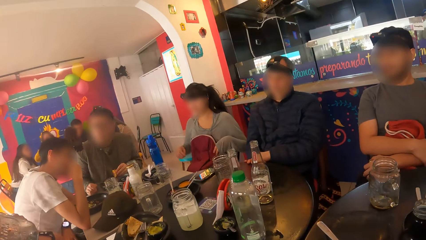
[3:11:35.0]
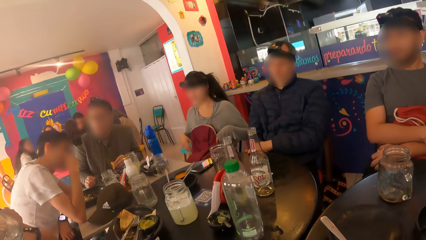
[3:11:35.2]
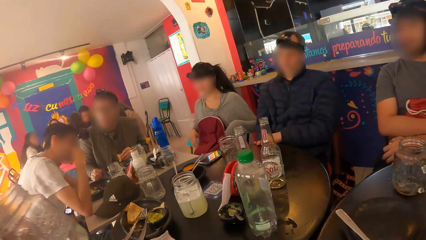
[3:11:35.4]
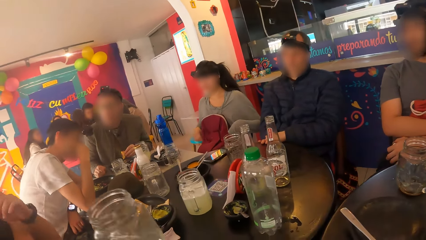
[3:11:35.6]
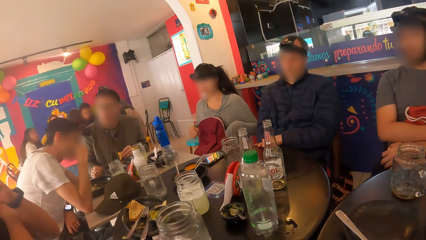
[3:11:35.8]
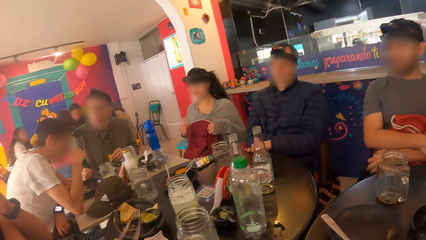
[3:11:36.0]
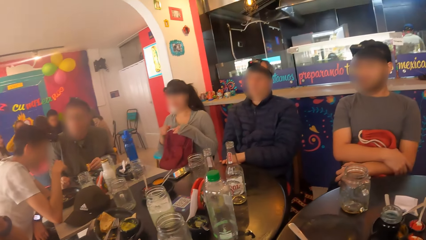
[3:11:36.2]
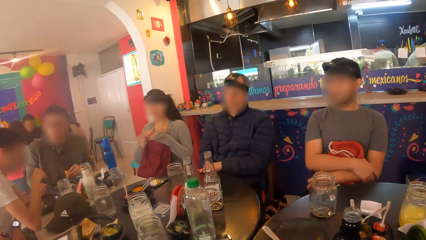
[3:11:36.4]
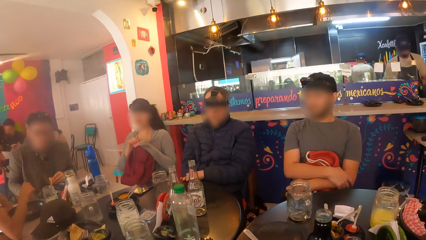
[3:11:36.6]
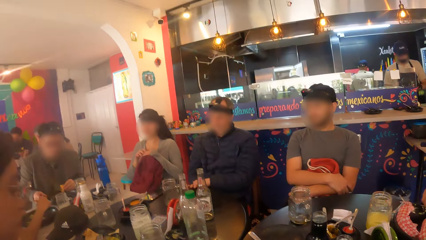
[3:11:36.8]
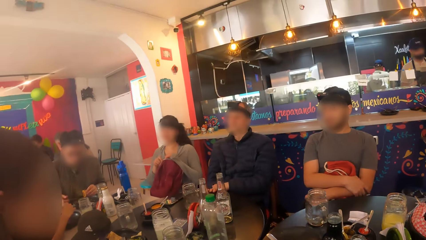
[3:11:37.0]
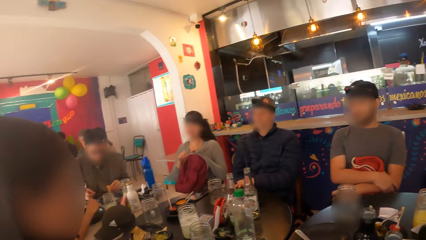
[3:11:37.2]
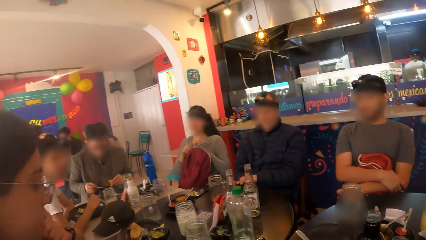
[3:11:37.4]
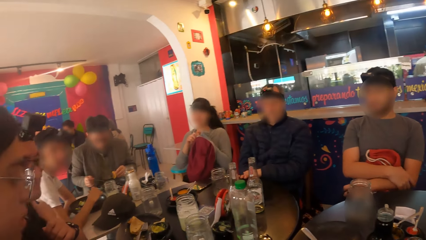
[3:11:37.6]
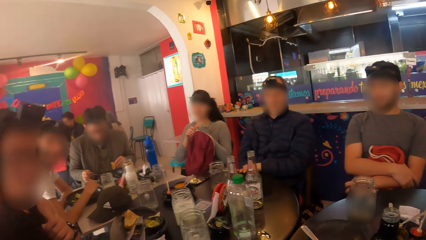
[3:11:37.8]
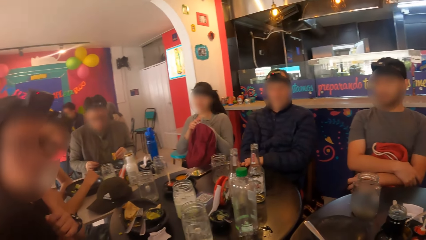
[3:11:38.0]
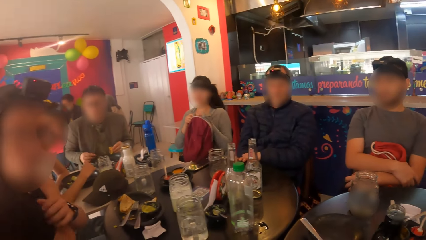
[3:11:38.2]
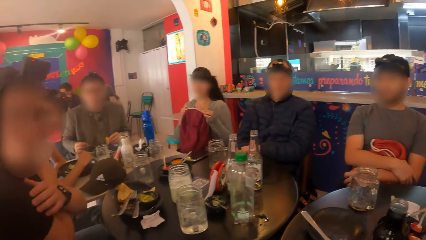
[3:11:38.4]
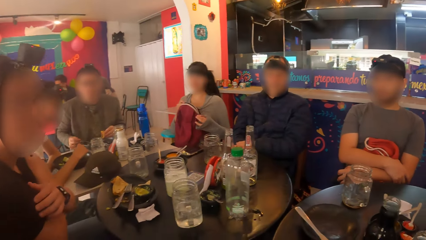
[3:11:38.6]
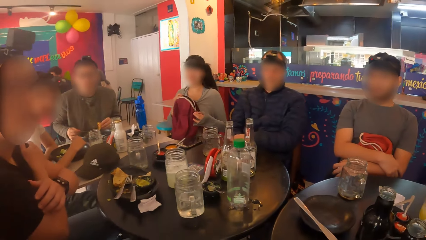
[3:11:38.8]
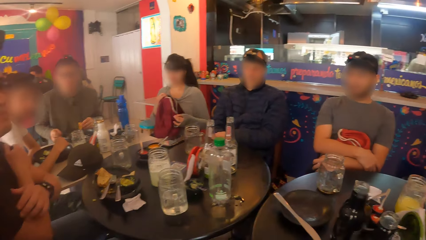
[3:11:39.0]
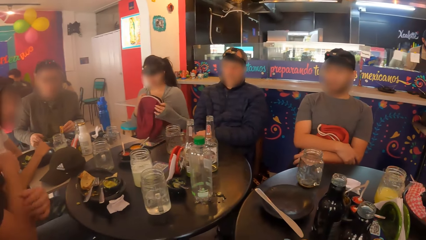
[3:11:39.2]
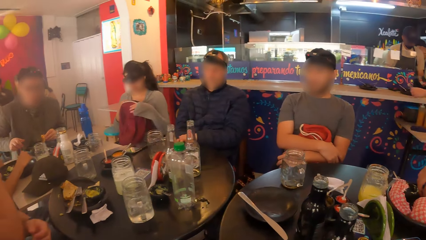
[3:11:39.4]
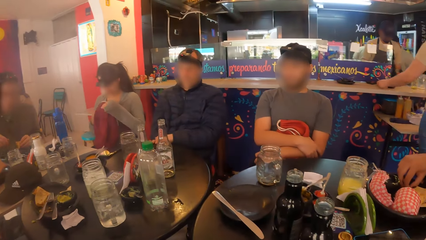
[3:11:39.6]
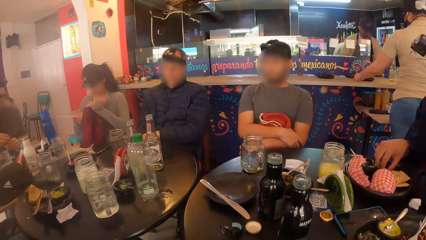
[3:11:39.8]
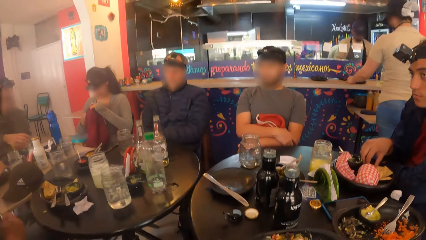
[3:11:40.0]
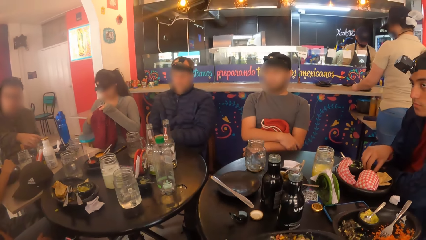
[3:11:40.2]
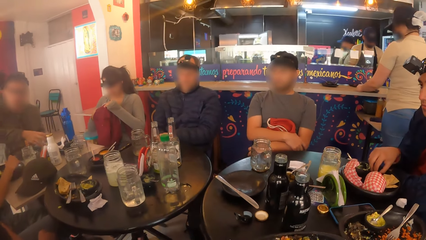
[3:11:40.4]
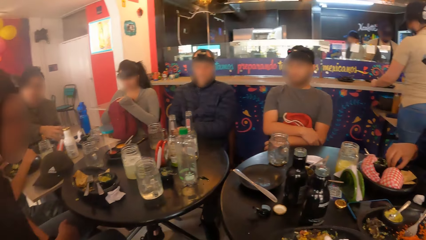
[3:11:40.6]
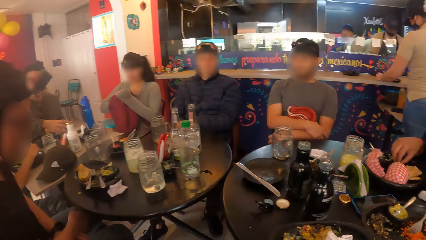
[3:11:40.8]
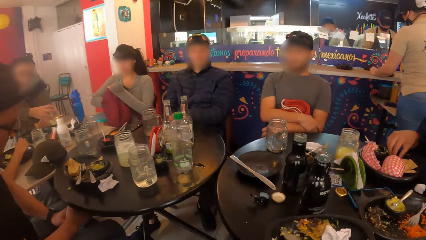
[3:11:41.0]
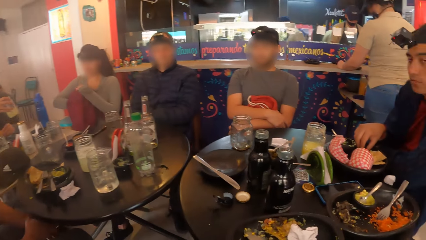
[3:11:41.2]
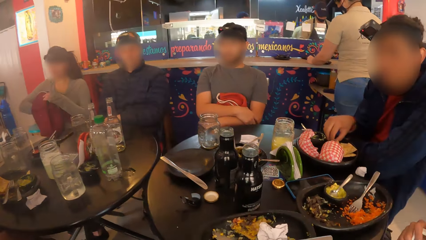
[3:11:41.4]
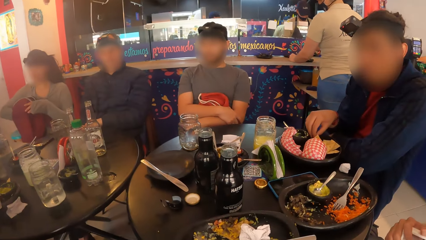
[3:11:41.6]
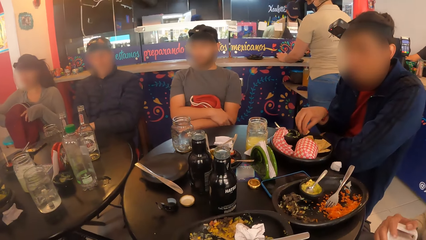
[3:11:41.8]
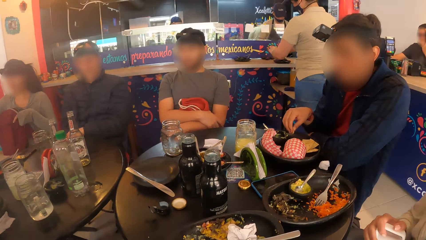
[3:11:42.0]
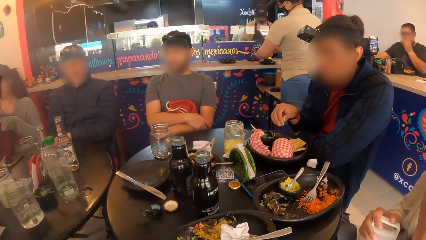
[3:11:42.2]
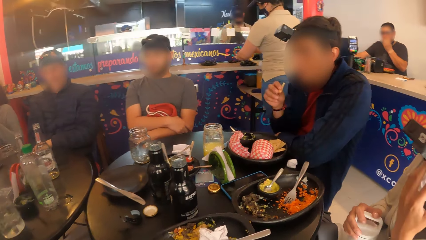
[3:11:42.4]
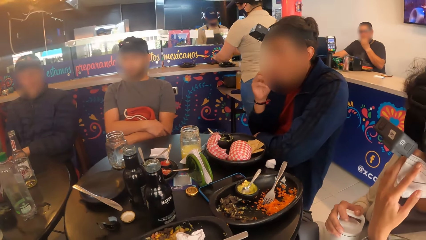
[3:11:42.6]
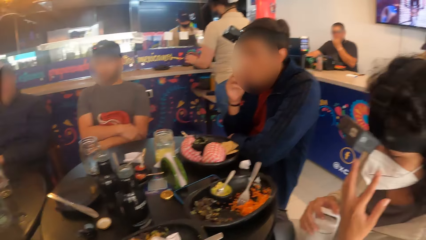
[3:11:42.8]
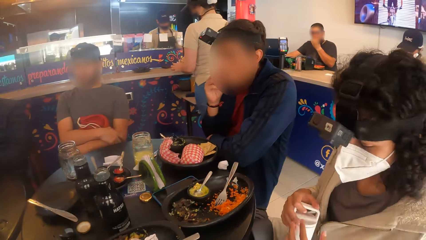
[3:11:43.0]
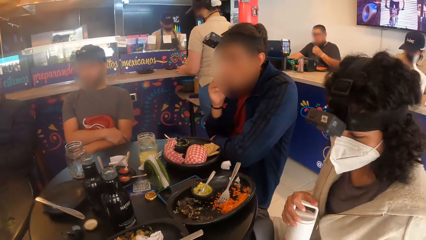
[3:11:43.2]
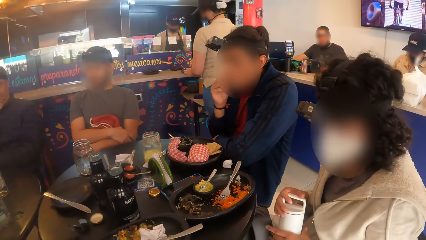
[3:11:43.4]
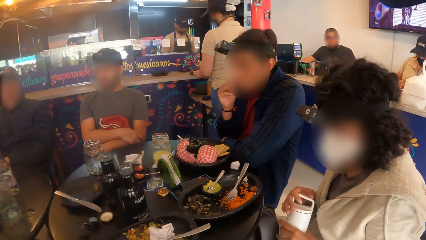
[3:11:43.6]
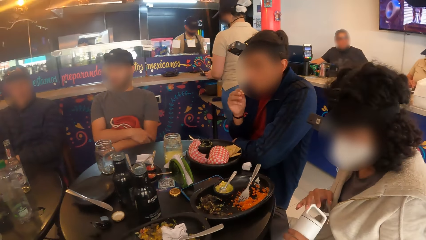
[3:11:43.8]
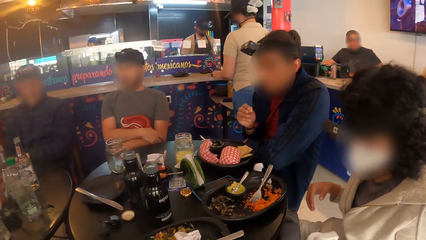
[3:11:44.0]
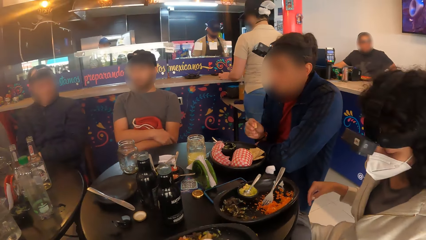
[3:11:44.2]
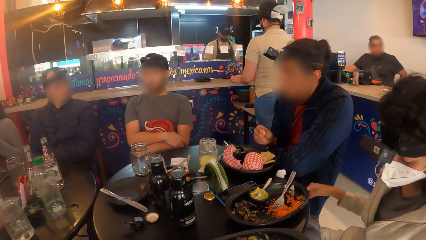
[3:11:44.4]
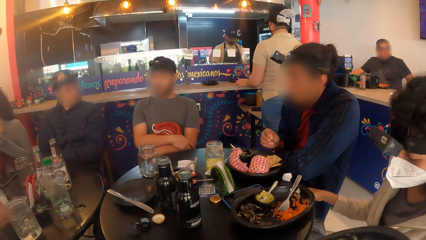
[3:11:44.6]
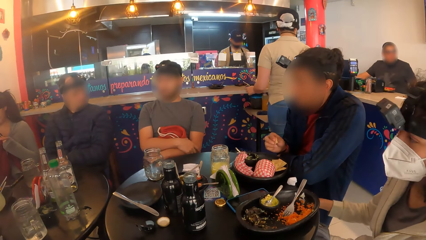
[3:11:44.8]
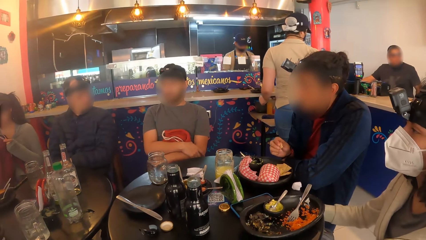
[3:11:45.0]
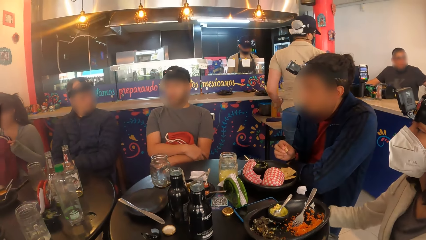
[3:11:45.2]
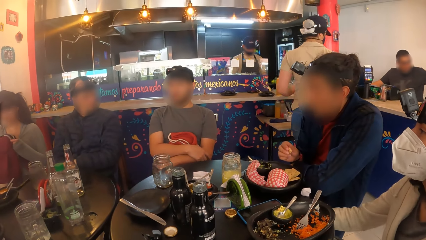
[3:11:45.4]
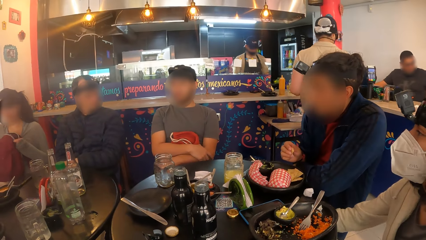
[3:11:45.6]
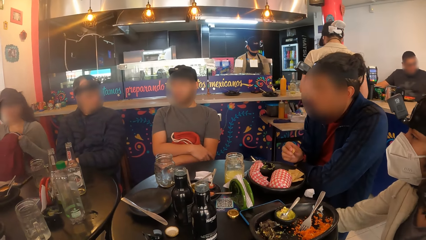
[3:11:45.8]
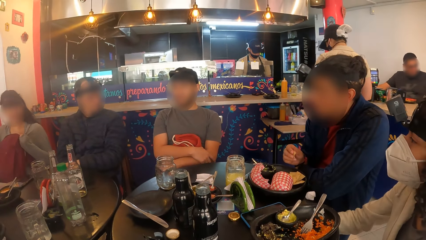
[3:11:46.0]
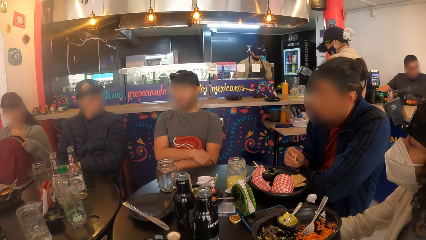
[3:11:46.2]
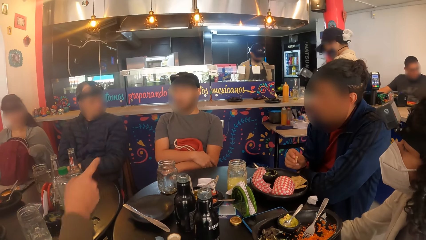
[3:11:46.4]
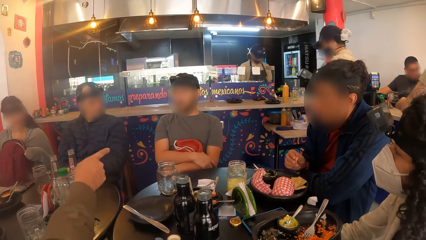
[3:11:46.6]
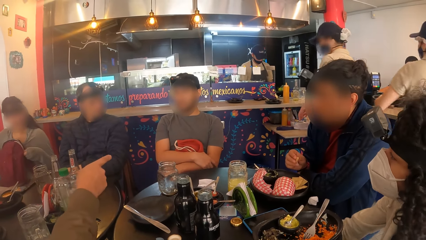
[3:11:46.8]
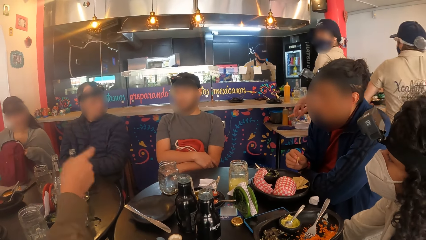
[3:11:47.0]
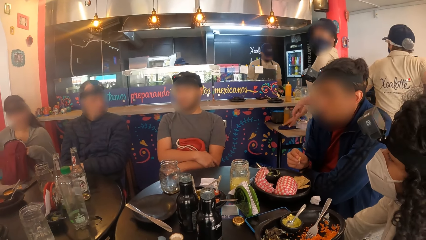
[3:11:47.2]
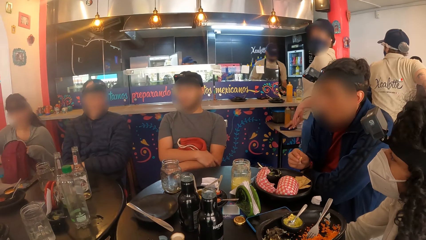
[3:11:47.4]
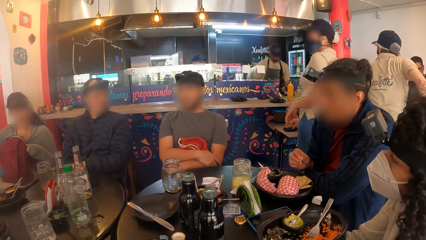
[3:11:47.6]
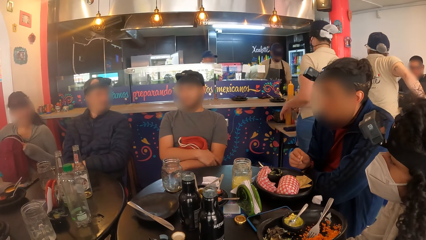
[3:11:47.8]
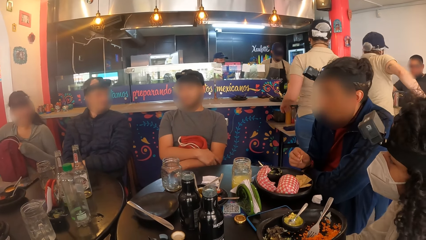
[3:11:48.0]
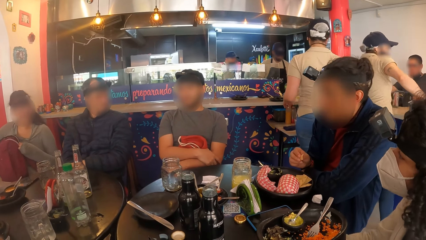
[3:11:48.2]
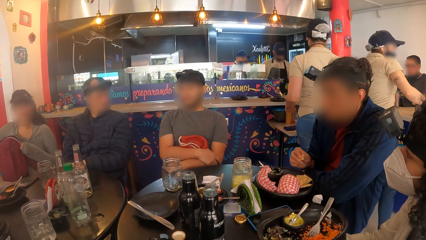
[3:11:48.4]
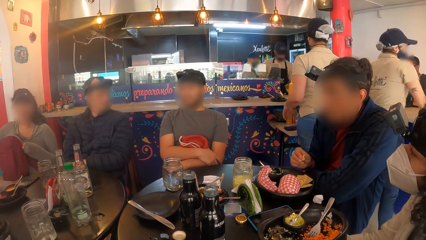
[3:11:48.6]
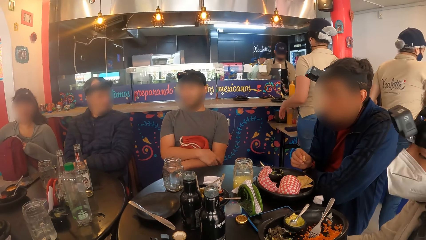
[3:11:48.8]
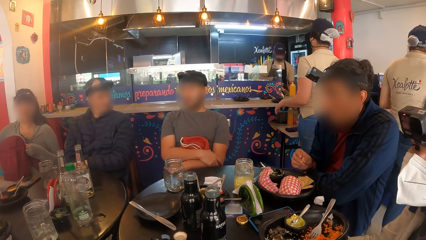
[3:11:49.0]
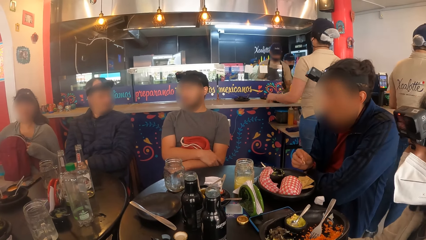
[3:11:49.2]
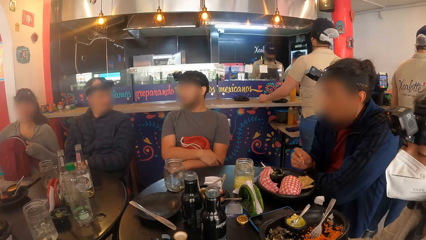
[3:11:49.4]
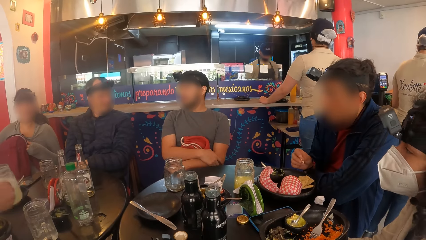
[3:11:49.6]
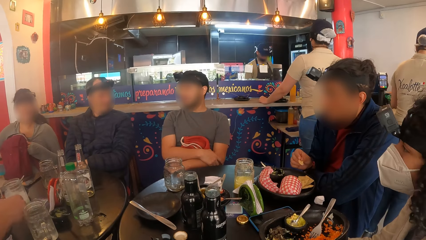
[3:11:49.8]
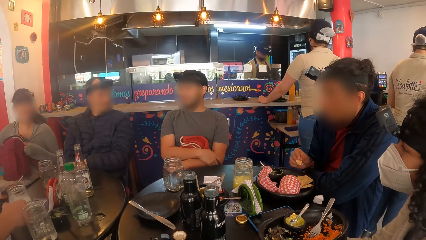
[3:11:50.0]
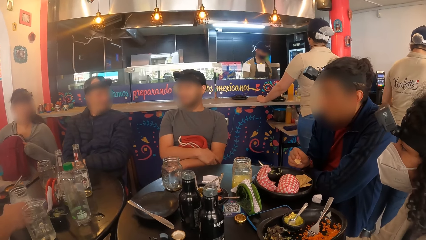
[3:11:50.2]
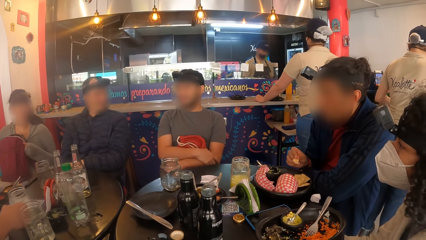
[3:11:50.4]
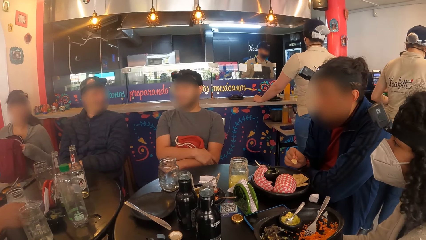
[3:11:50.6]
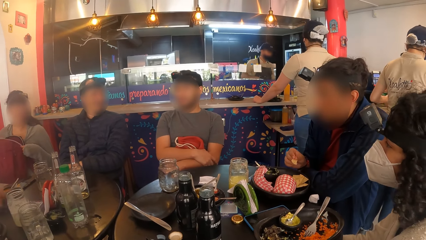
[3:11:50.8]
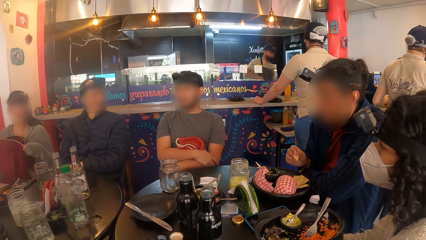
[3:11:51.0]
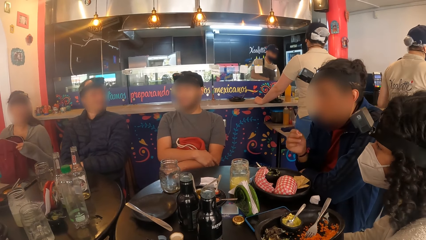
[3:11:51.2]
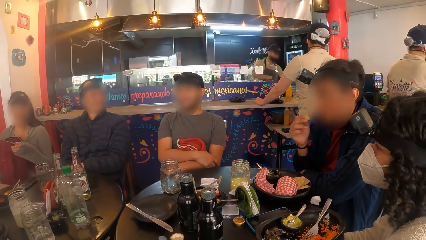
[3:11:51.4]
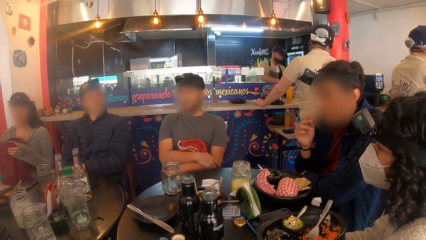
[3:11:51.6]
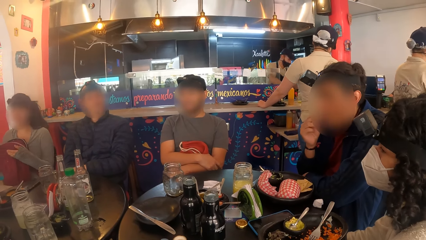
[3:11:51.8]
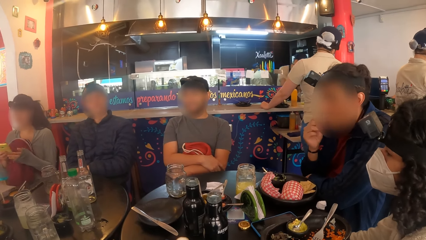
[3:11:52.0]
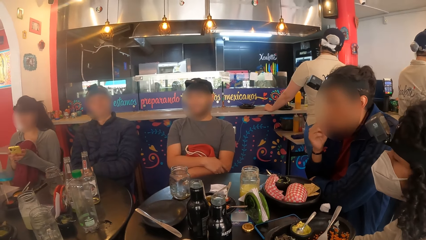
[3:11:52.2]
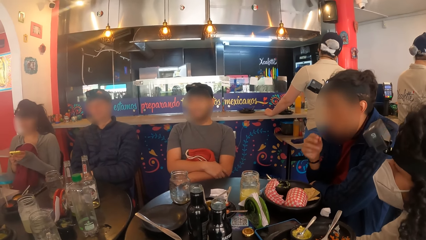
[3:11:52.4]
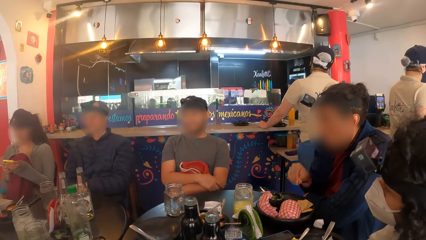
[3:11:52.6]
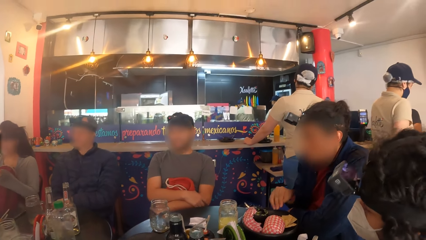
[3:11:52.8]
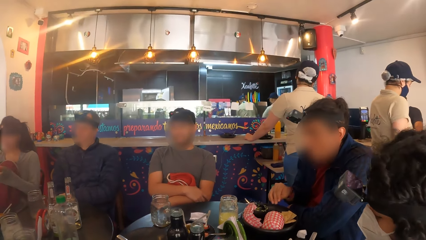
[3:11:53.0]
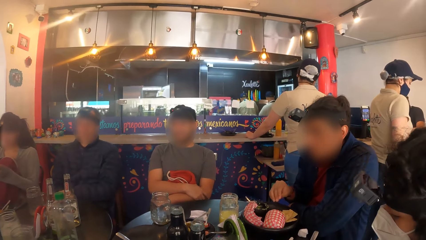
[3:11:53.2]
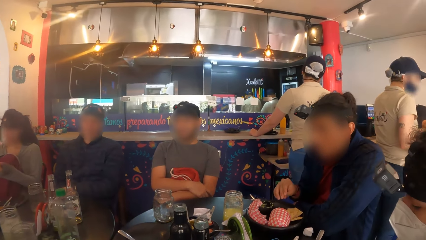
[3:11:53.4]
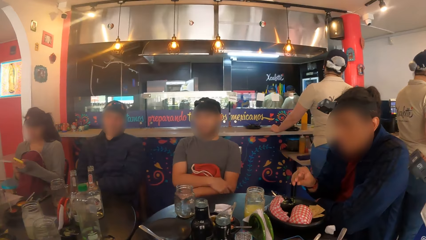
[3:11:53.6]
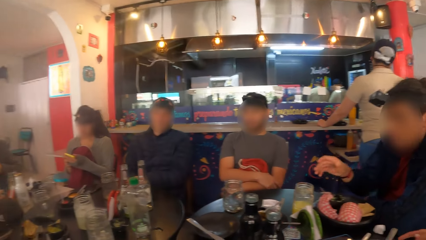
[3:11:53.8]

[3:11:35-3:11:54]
A man eats from a plate on the table with his right hand. The camera wearer looks around a restaurant. A woman drops the mug in her right hand on the table. Another woman opens a backpack on her legs with her hands. A lady interacts with another man. A third man picks up a mug on the table with his right hand. The second woman searches through the bag with her right hand. The camera wearer looks around the restaurant. A third woman holds the flask in her hands. A fourth man eats with his right hand from the plate on the table. The fourth man looks around the restaurant. The camera wearer moves the plate on the table with his right hand. The lady points at the second man. The first woman converses with a man. Another lady looks around the restaurant. Another man drops a mug on the table with his right hand. The fourth man eats with his right hand from the plate on the table. The second woman brings a phone out of the backpack with her left hand.
